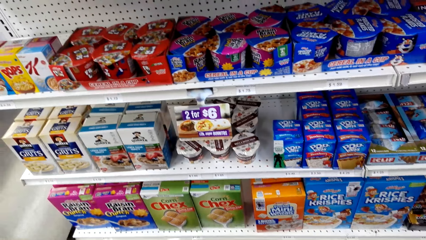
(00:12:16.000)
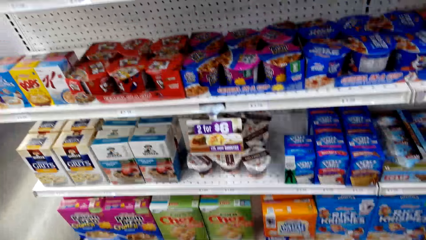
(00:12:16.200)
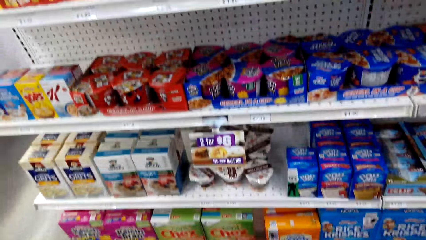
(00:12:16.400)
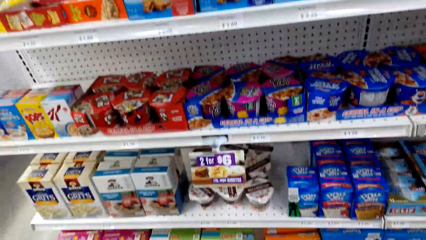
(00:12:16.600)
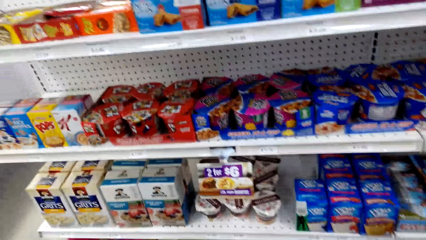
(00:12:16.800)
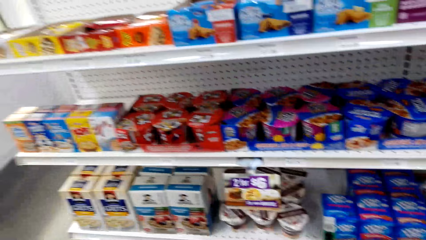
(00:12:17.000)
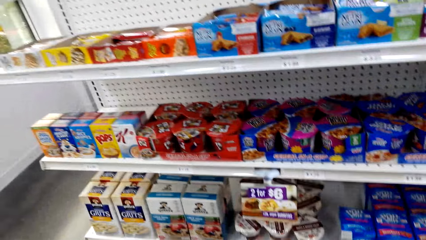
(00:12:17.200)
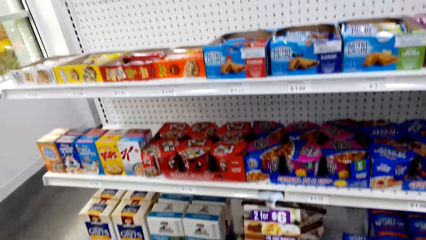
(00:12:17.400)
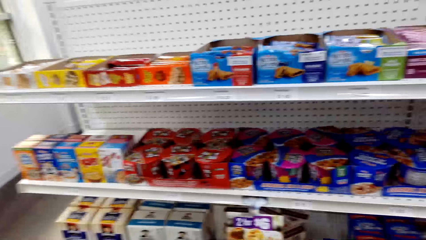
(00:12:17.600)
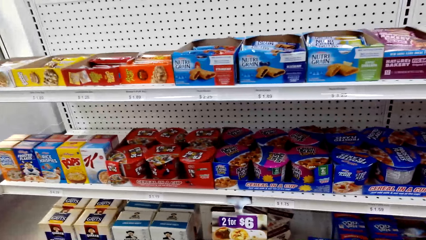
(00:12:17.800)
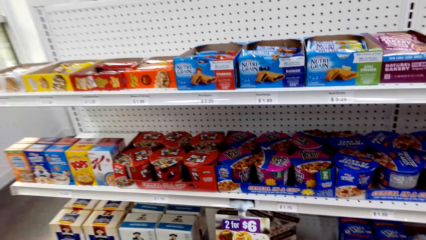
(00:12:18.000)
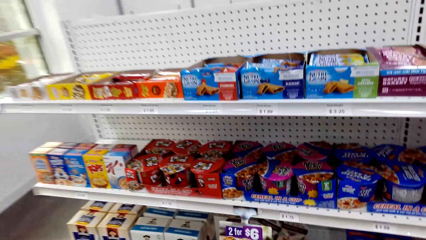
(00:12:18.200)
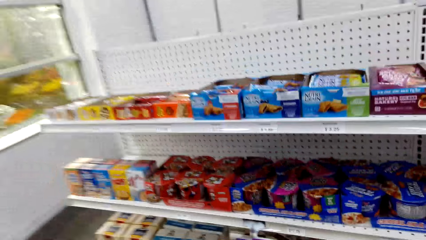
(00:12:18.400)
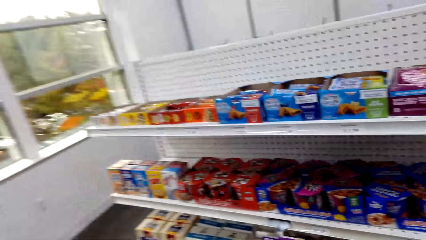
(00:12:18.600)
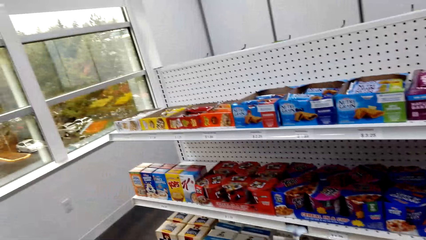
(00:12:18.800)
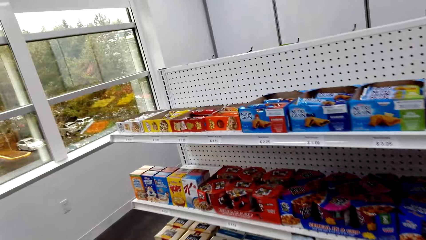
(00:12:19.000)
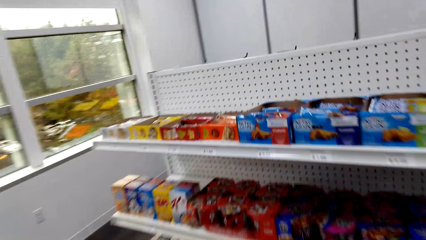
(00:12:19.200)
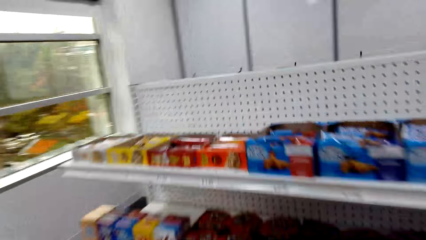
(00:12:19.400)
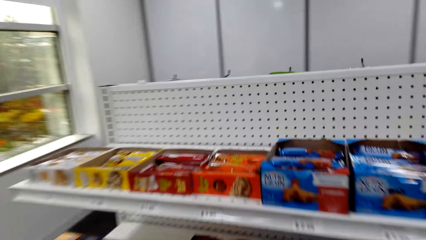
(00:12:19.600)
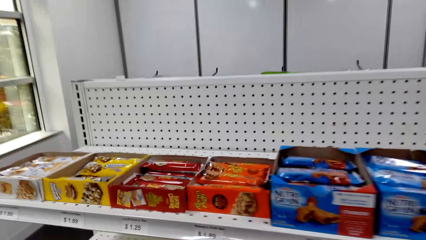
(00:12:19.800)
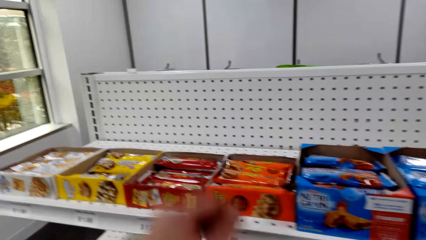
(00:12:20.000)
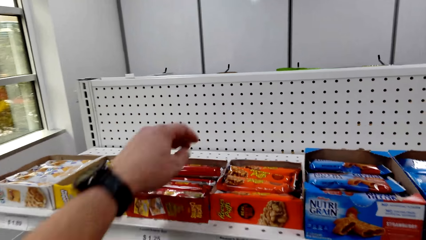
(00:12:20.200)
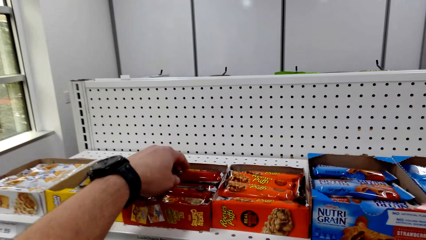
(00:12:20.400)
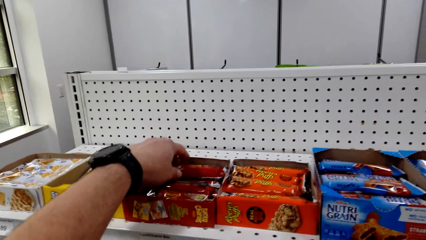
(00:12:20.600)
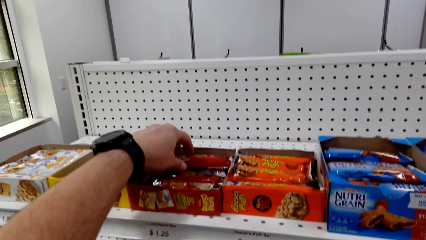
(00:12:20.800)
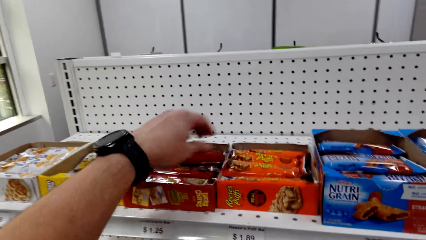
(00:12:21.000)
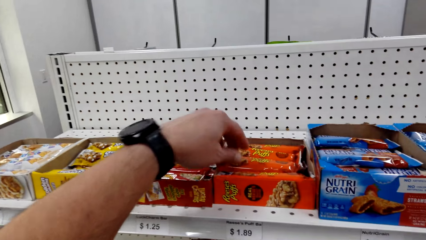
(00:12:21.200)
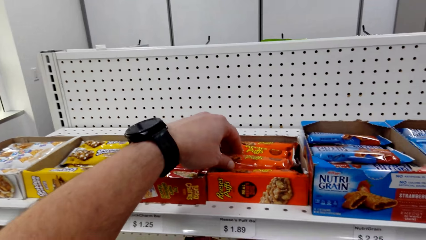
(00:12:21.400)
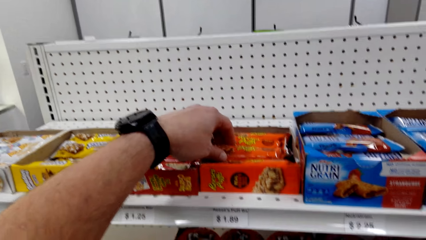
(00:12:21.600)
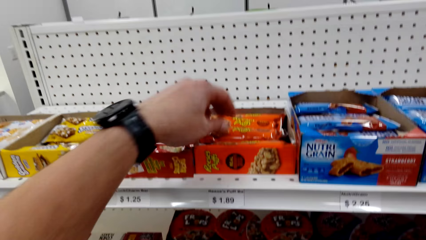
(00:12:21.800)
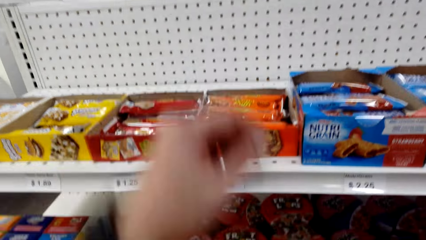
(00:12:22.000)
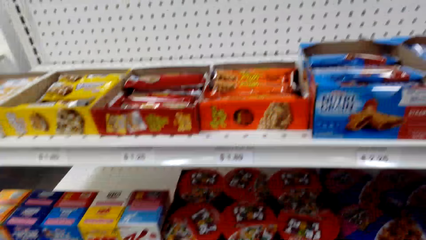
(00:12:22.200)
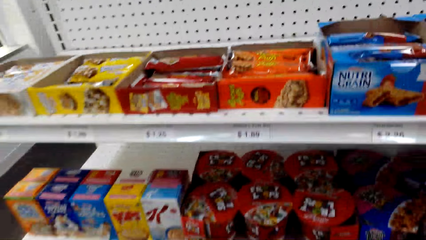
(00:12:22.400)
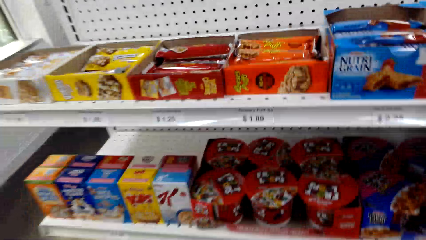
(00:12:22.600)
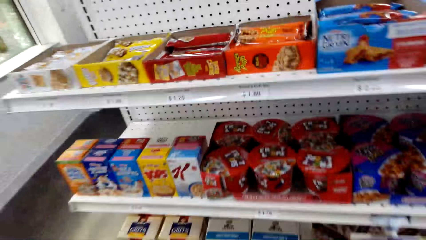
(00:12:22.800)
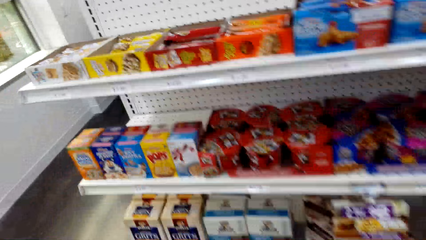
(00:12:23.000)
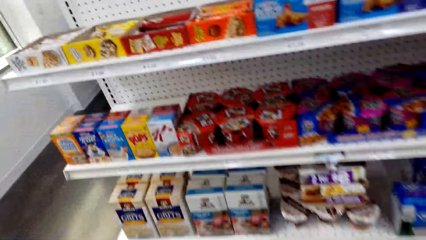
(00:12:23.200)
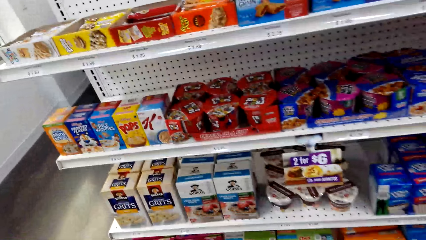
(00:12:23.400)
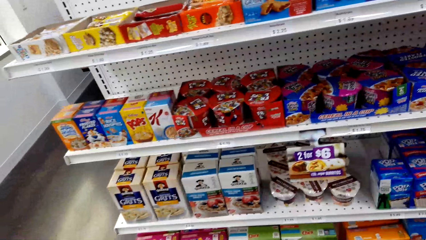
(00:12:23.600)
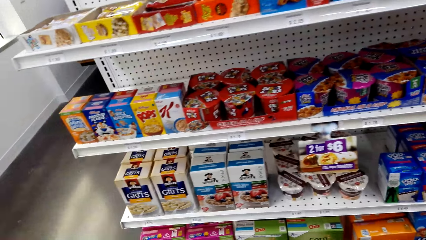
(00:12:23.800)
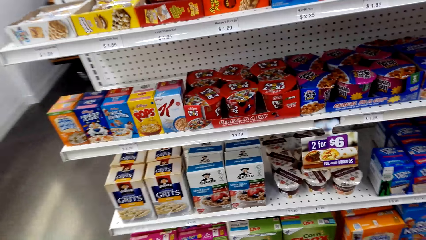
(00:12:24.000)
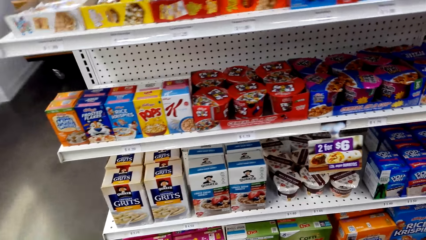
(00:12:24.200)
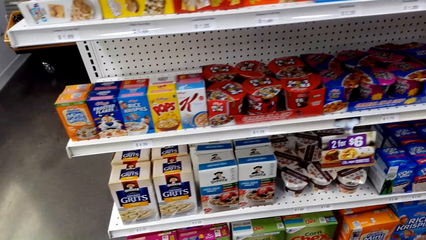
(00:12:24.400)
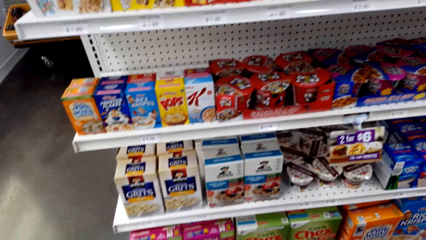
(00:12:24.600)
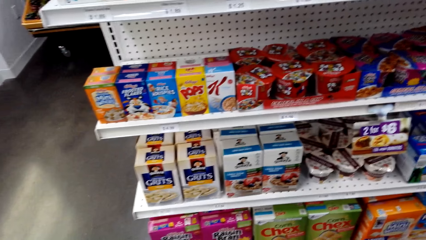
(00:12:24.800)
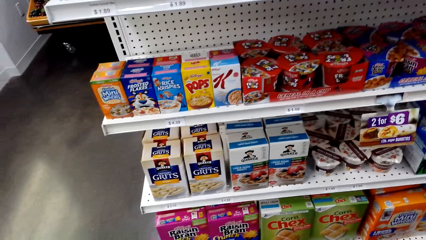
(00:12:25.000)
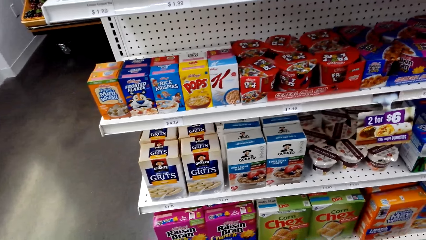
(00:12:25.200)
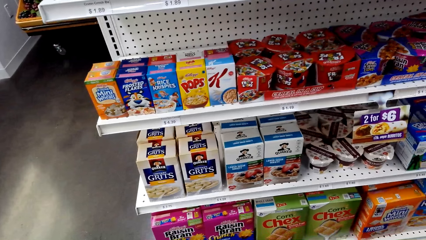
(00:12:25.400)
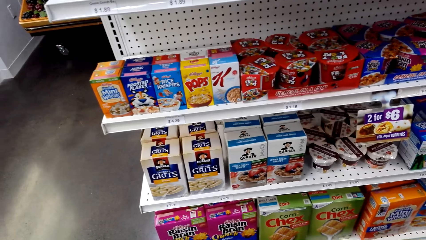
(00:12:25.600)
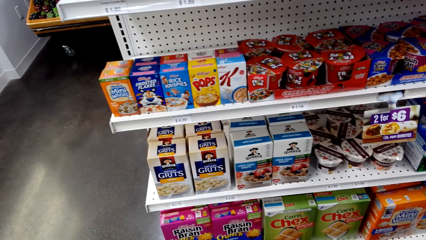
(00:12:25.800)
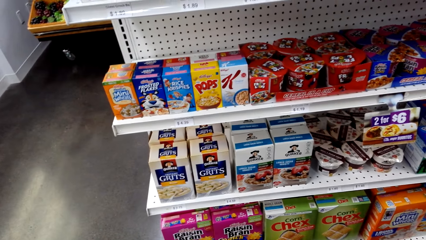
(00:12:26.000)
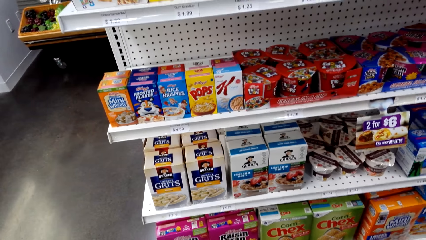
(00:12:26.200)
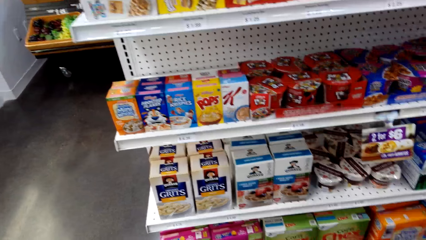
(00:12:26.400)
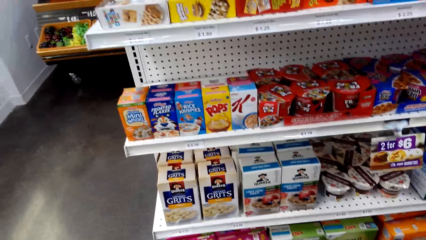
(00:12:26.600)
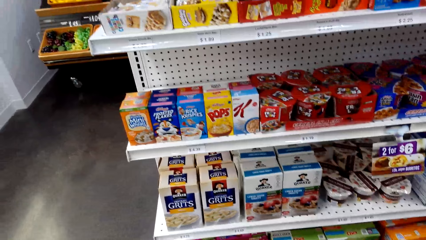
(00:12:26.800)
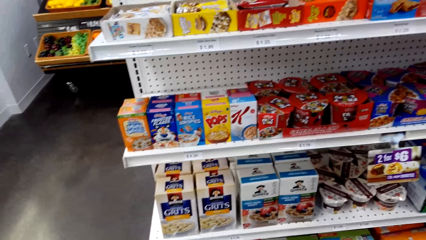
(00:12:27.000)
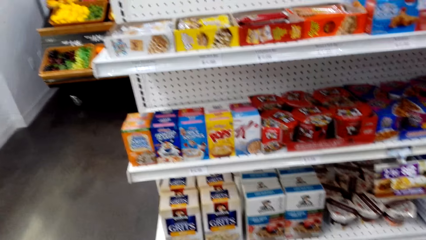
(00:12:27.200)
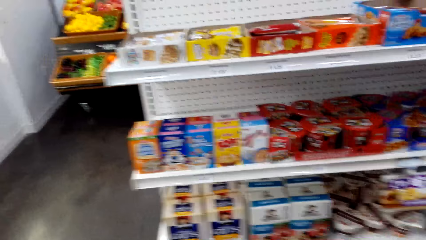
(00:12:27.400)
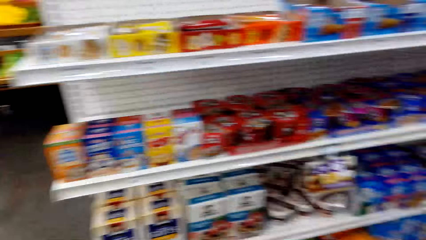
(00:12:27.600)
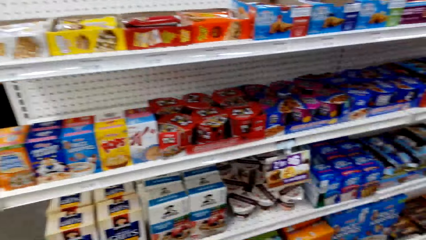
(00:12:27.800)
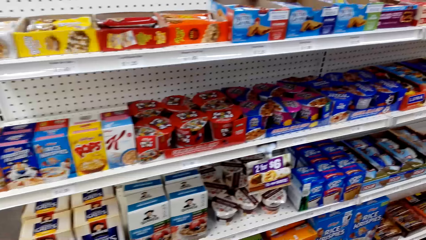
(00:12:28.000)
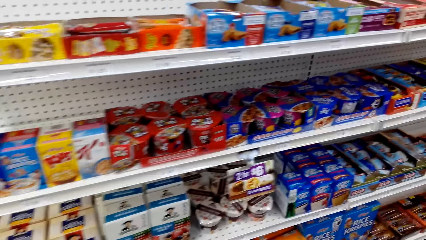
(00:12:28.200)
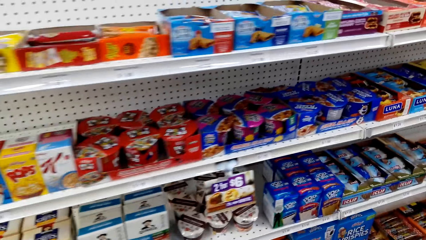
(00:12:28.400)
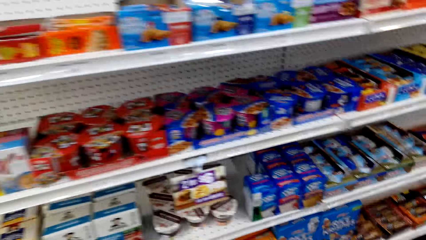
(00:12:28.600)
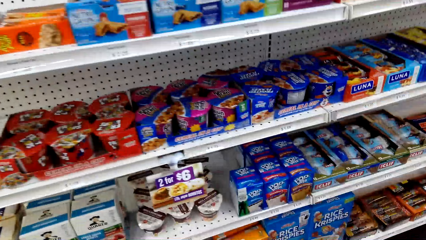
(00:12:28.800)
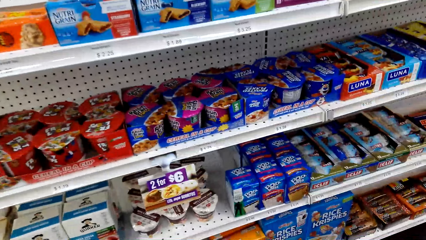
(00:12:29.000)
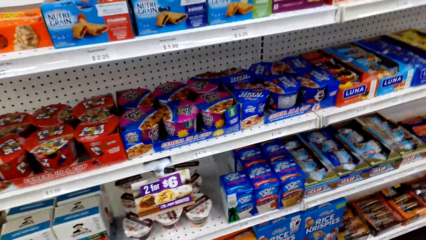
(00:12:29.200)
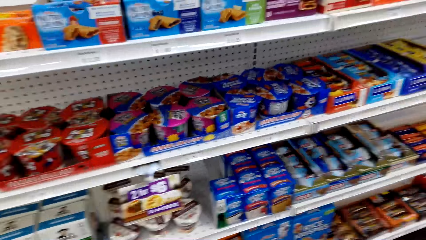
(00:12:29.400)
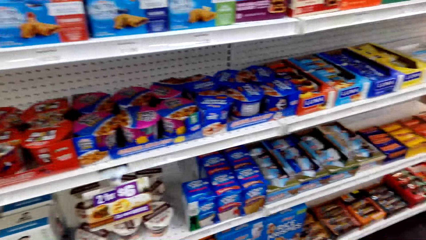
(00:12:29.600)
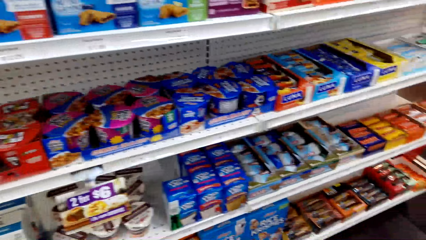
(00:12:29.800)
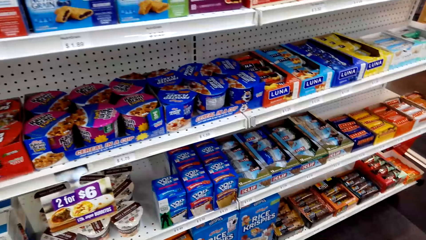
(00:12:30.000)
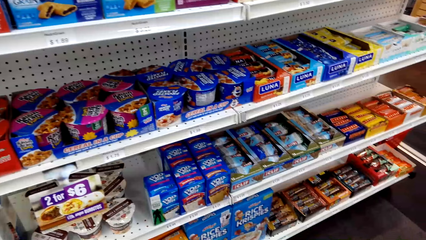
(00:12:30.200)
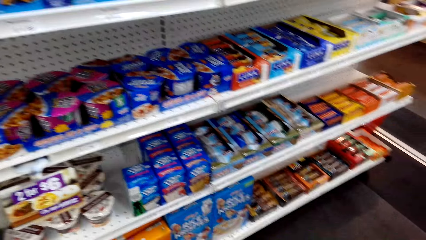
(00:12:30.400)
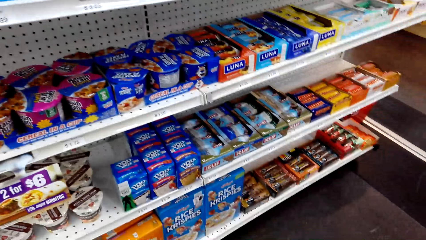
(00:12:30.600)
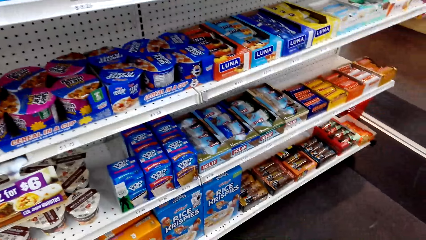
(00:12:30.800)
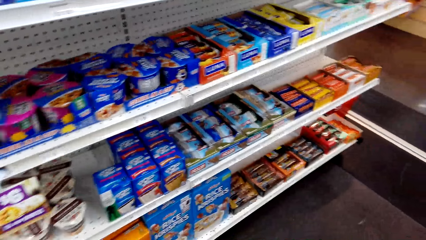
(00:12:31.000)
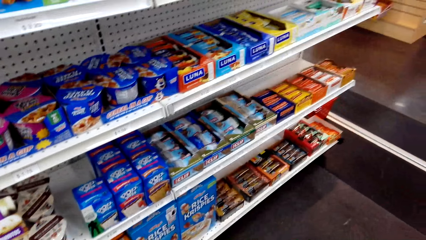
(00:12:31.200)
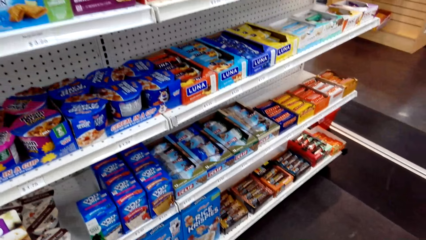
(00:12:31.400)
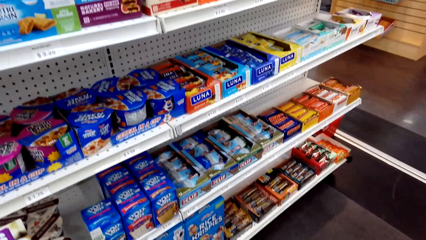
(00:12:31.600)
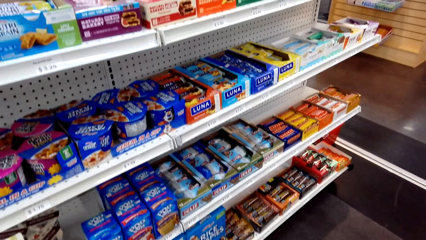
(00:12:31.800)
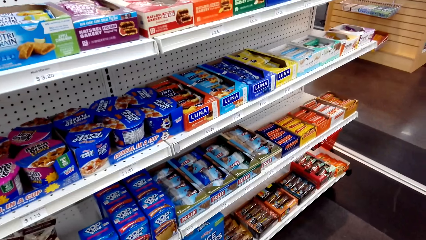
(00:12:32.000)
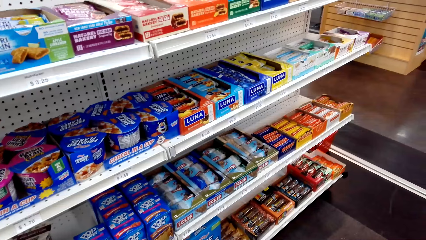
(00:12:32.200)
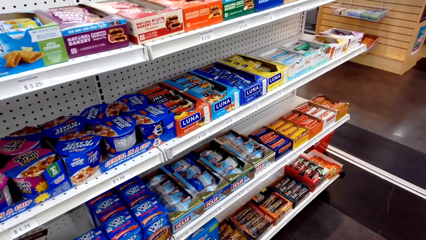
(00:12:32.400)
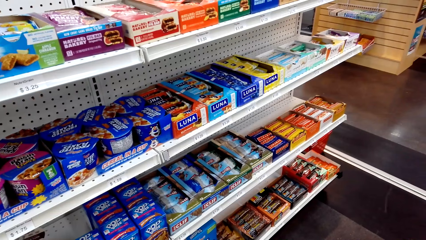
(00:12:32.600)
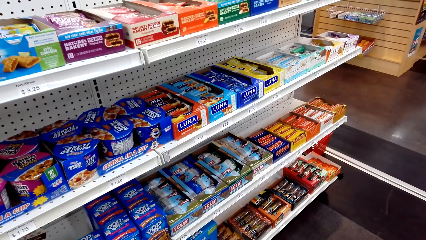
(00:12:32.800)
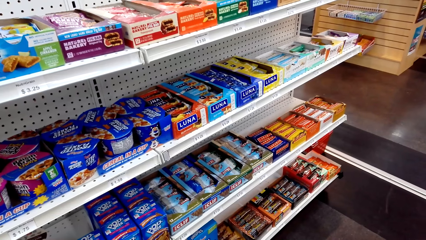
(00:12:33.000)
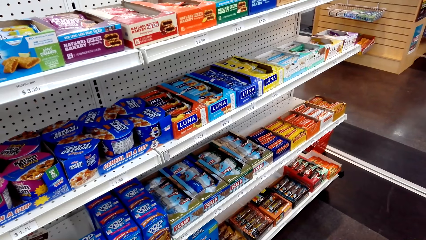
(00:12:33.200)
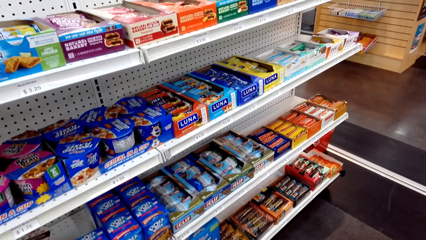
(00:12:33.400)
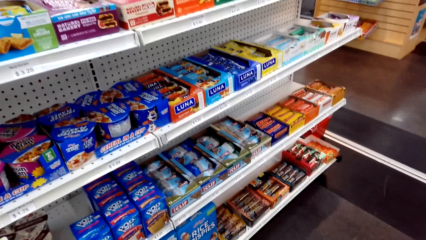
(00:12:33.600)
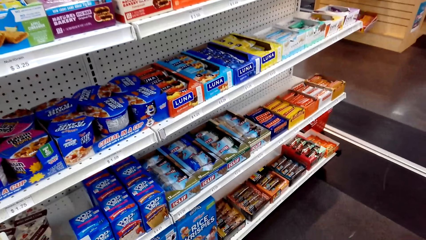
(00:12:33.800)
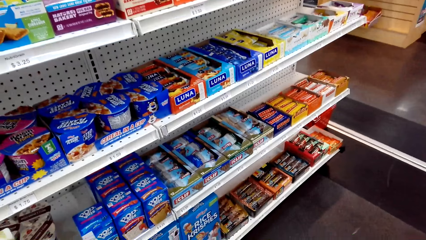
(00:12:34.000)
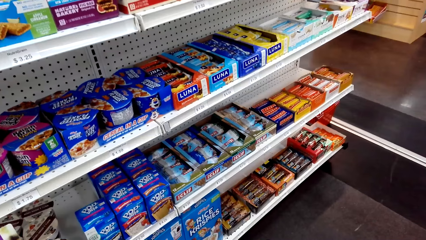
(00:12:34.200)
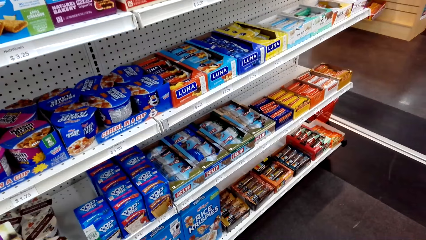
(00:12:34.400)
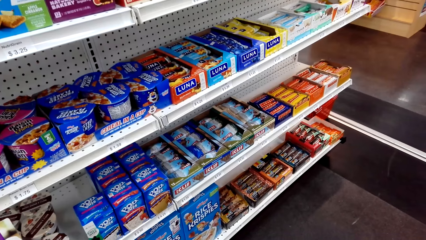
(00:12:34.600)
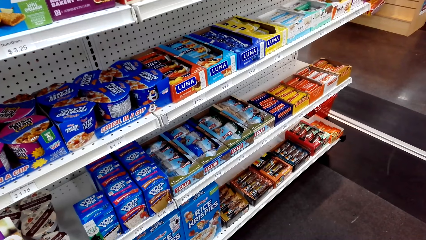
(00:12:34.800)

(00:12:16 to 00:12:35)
The camera wearer touches a bar of chocolate on the shelf. They look at the snacks on the shelf.
